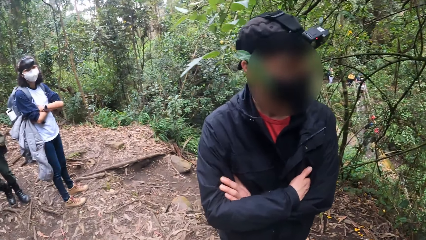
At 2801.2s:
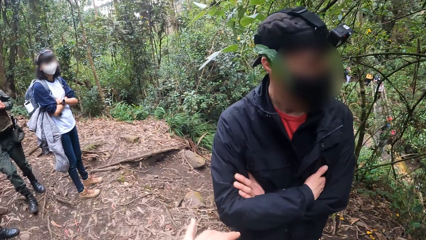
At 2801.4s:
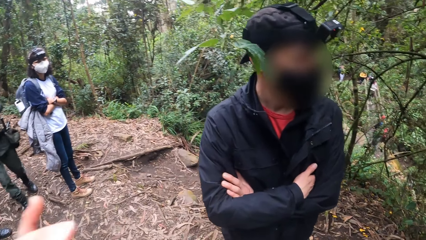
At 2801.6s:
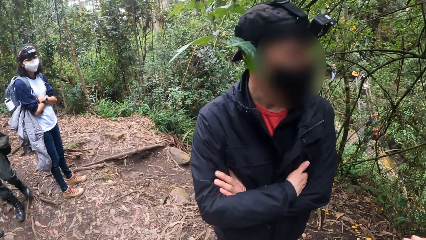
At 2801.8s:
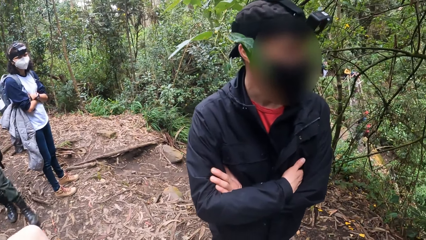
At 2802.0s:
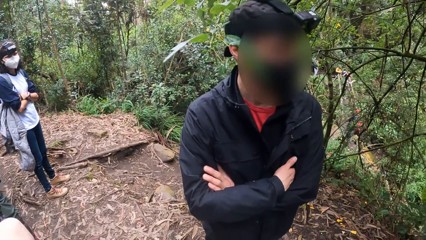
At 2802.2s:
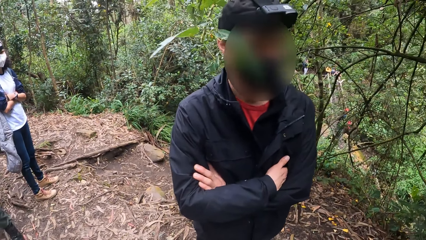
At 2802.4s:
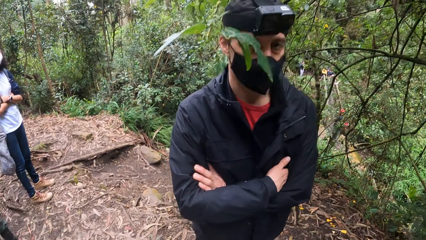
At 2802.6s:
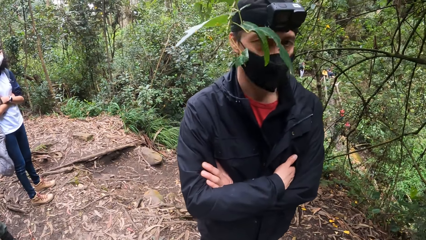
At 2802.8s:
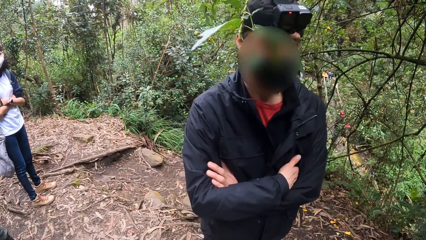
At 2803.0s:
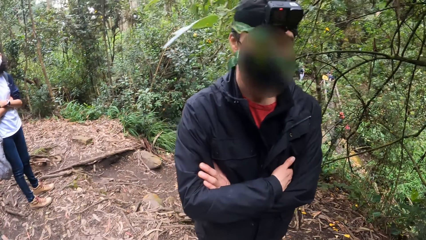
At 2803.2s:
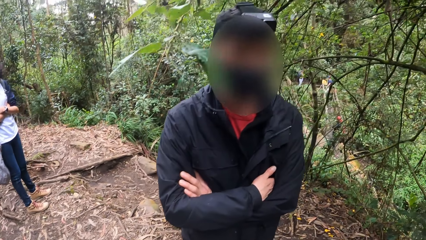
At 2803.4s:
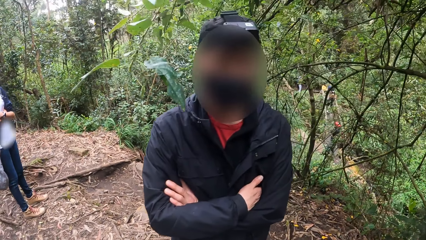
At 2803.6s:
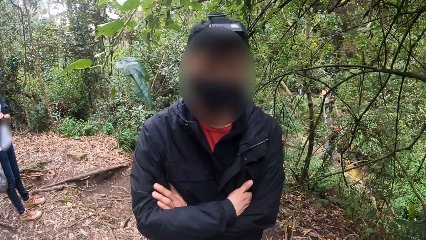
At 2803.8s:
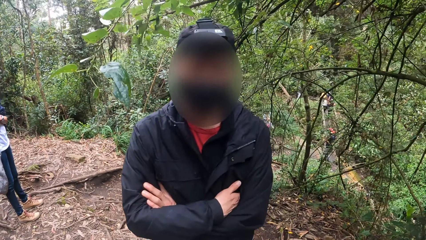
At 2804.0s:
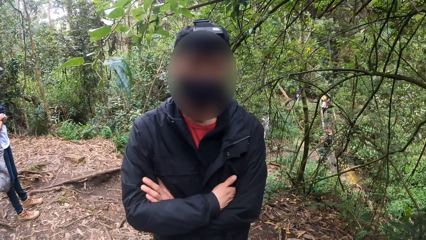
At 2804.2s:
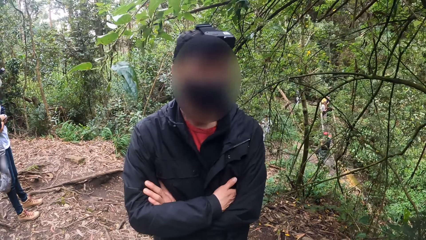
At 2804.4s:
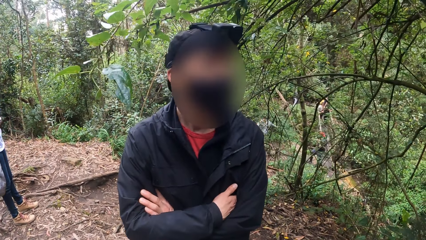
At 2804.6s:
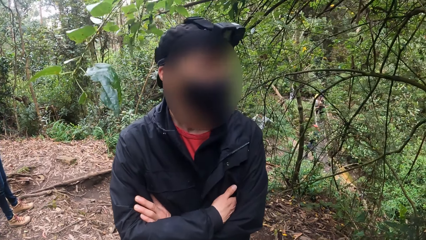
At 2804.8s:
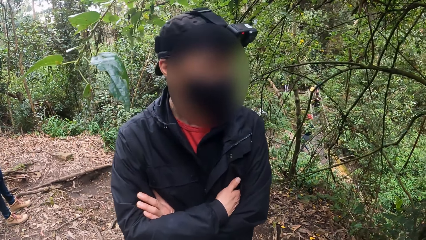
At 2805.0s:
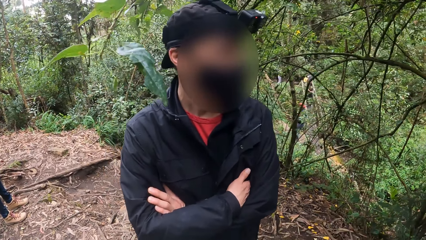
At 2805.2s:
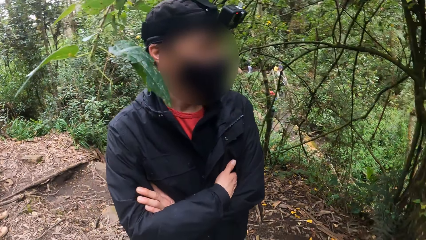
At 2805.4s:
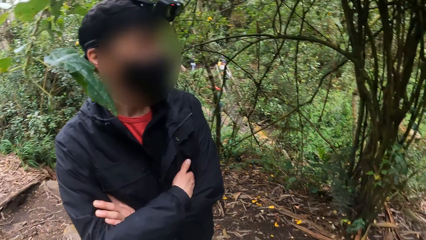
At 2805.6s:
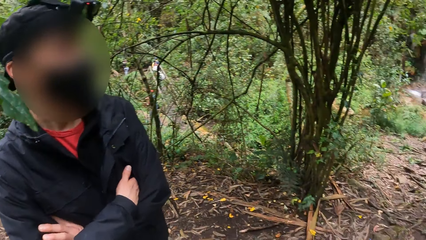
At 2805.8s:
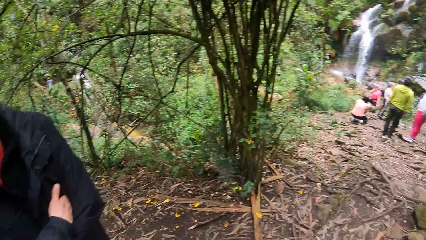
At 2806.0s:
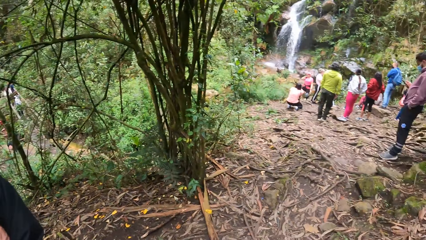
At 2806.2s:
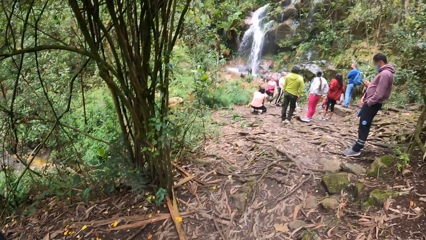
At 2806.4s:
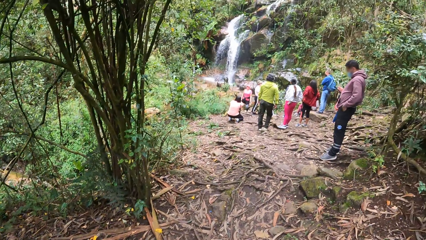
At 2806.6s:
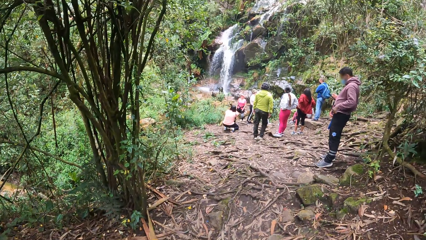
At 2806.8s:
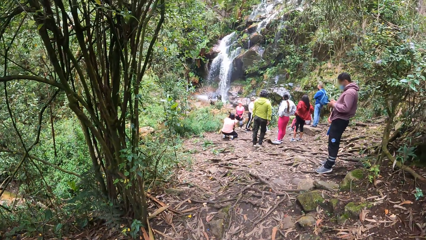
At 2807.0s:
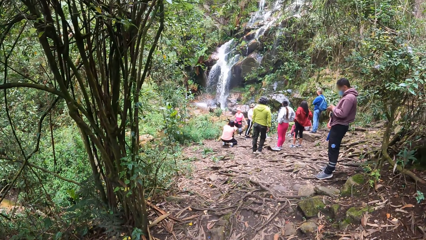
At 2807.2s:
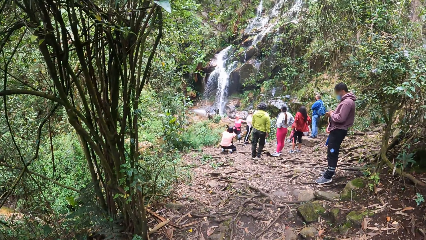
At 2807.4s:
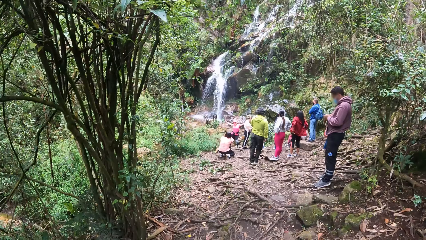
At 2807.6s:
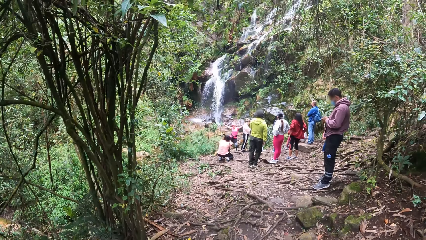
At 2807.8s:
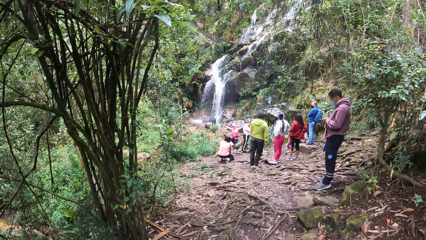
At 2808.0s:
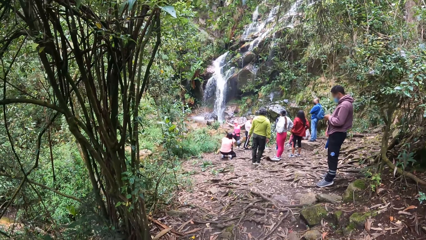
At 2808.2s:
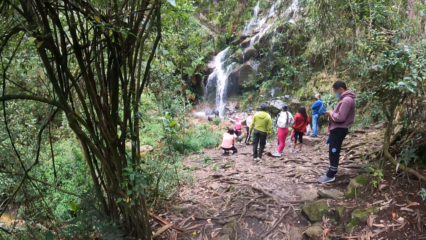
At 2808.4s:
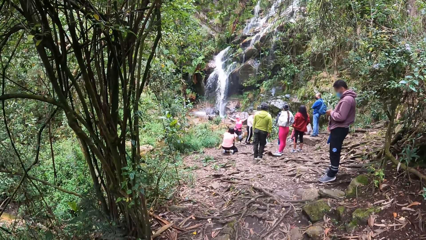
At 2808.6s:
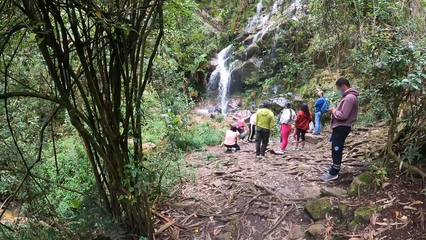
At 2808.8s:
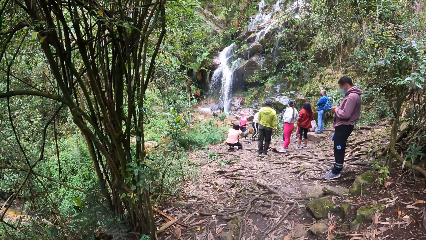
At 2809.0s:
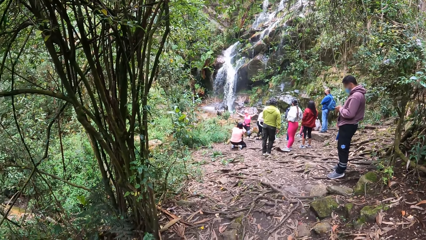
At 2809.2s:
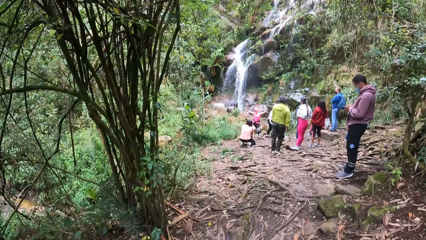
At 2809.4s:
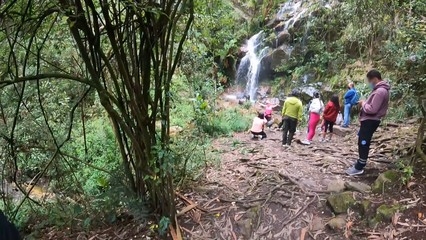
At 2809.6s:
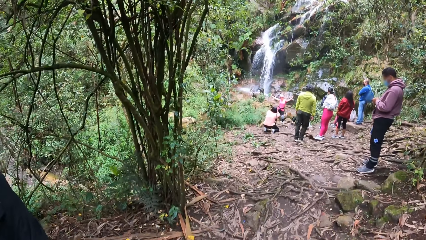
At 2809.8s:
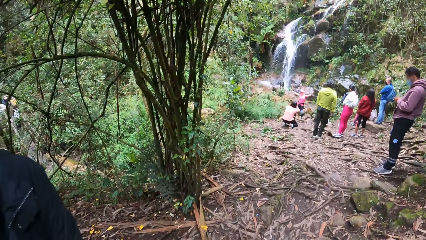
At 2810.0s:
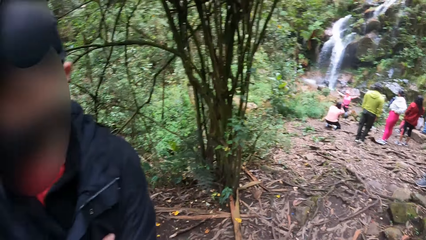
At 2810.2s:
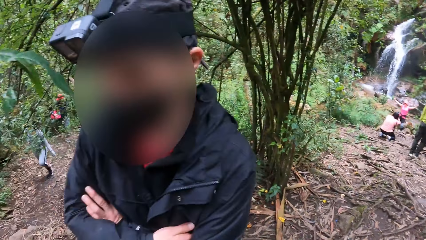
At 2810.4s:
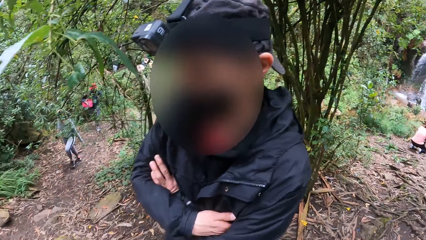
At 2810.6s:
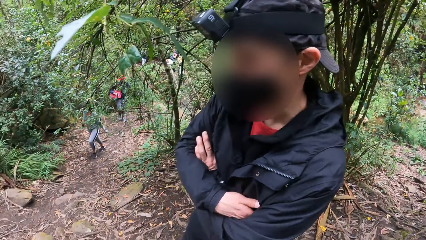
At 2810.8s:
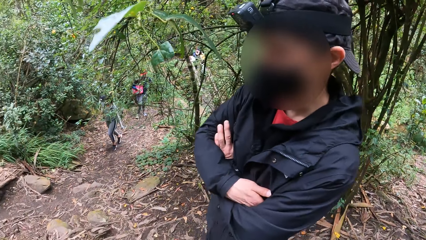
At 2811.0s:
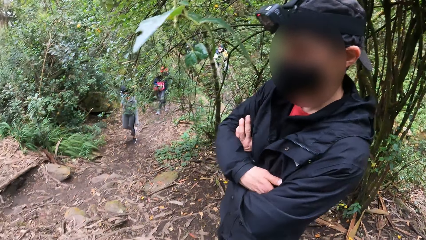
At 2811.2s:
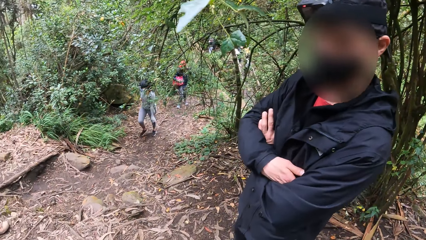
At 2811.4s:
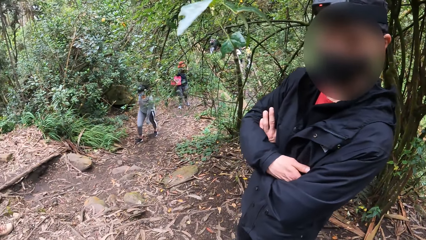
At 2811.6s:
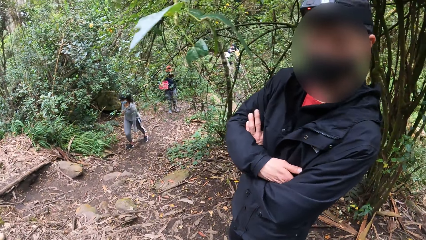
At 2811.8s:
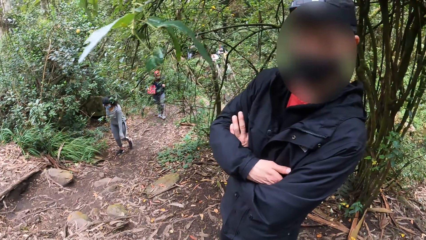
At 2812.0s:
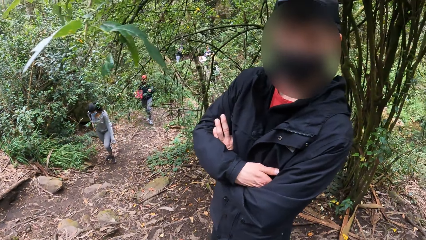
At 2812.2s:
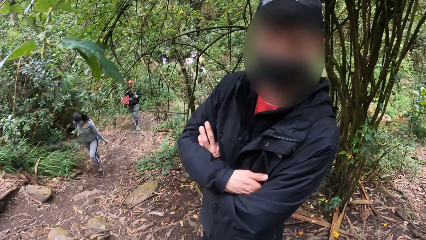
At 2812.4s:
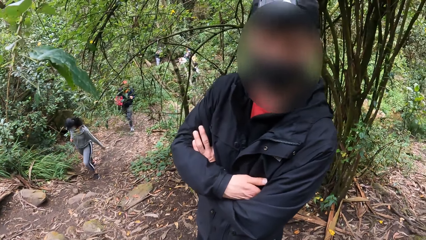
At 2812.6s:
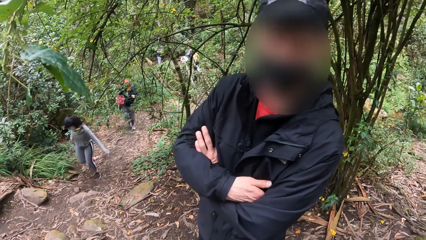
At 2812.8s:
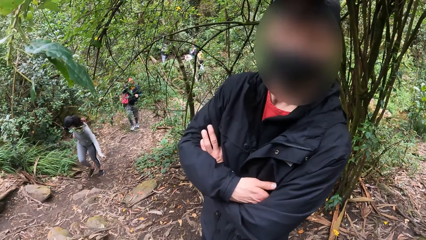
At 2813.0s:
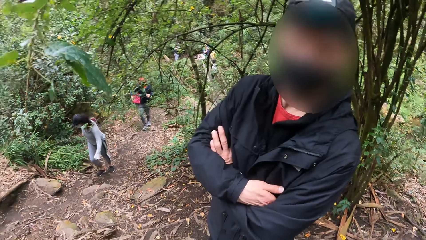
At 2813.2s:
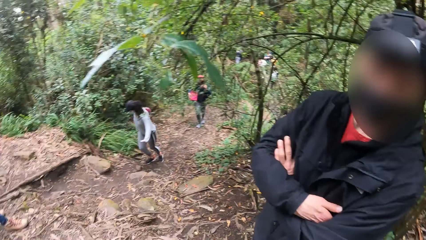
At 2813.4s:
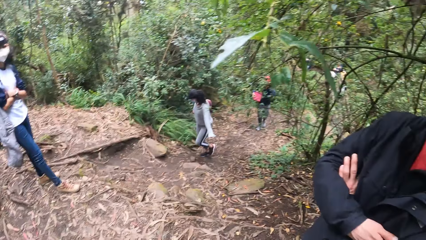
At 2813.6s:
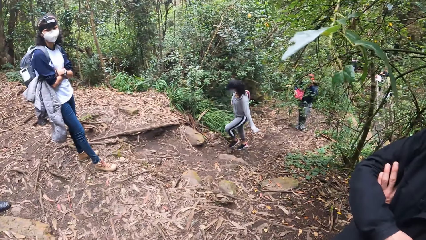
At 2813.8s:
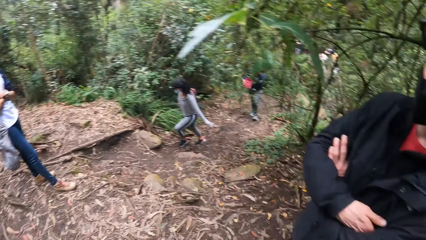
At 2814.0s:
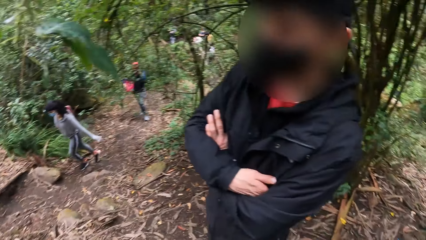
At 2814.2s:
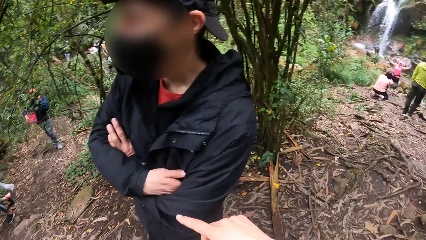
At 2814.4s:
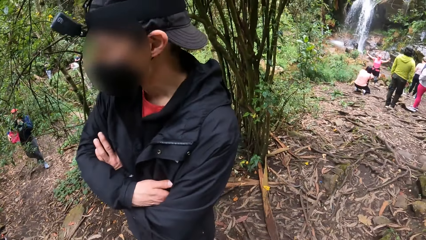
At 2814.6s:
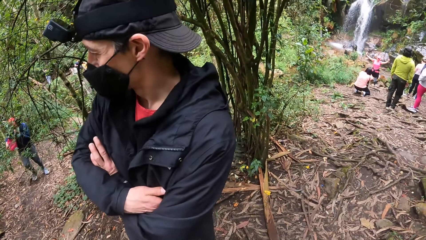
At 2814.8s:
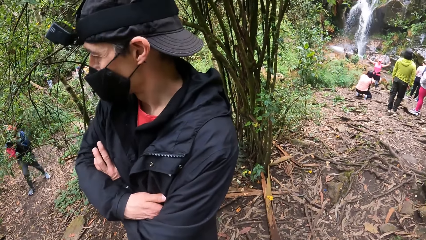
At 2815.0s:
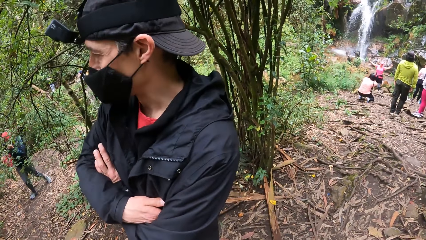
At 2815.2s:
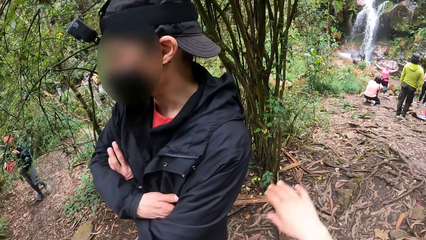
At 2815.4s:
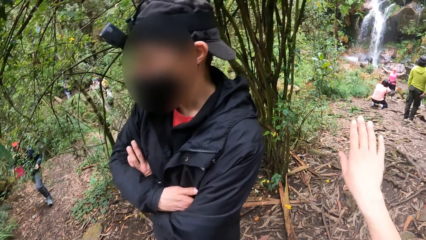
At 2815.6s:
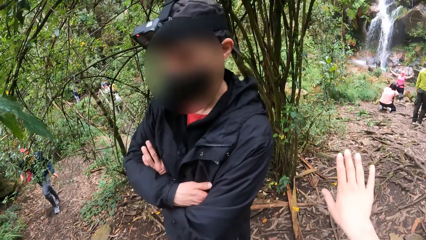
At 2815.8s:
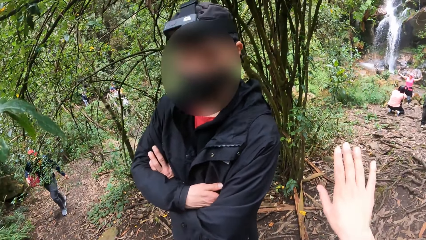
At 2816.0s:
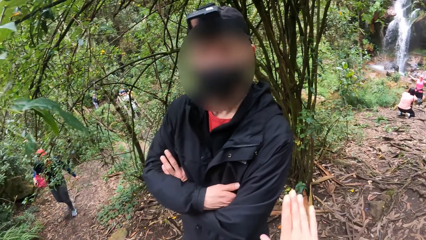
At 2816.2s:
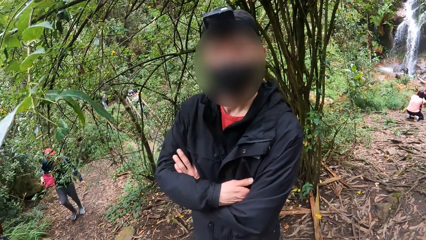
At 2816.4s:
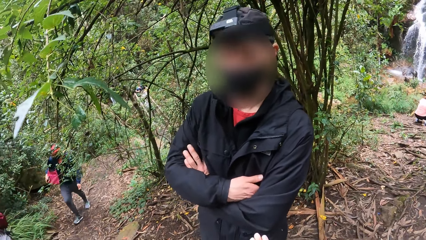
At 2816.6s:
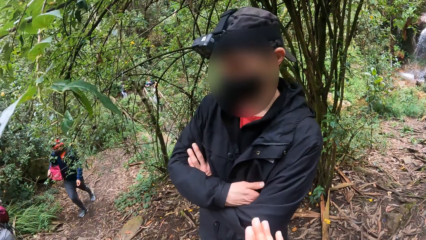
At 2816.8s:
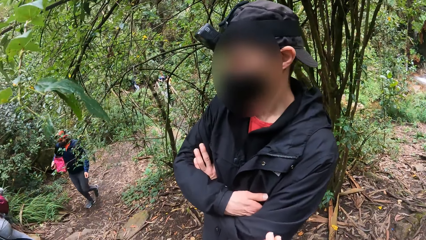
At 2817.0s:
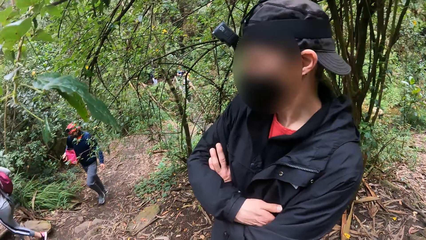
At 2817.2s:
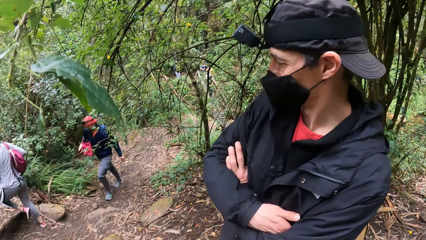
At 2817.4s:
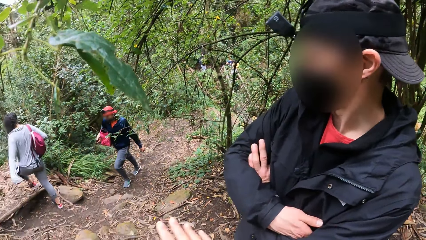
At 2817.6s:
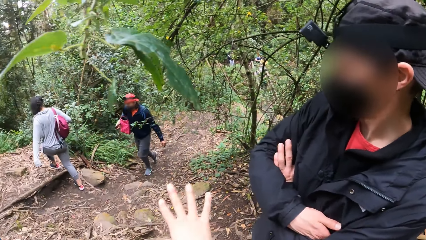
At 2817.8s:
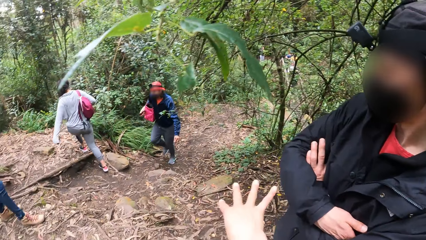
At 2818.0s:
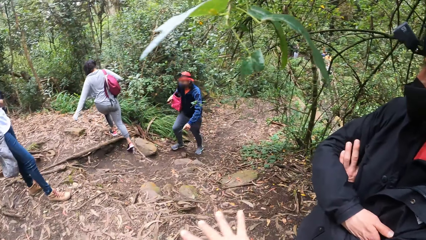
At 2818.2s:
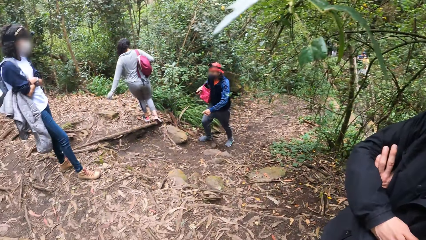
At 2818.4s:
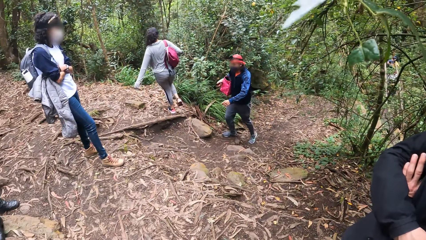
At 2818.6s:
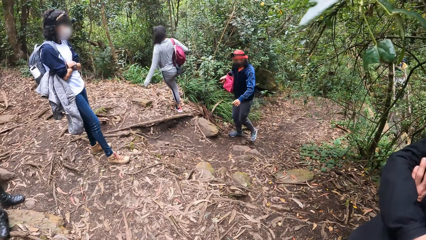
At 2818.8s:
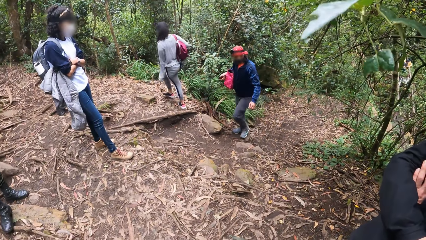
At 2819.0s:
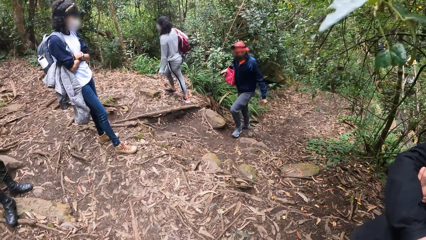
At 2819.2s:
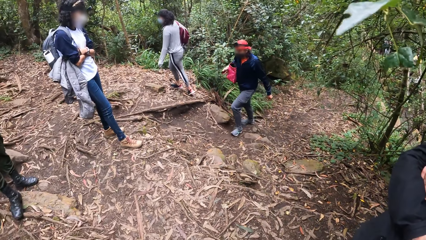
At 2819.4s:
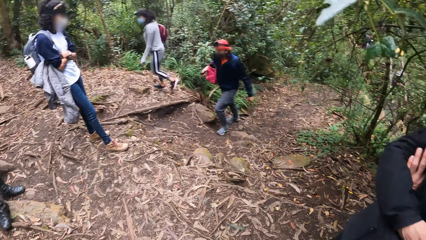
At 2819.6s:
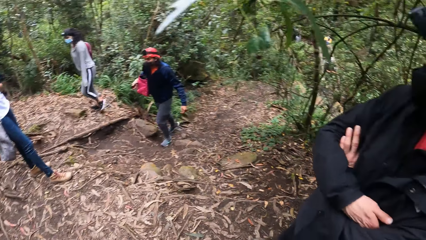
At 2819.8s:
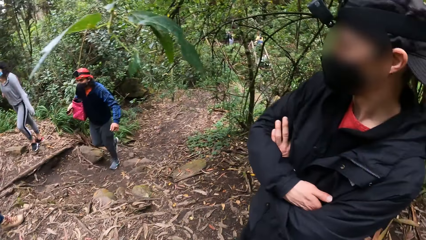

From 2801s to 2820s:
The camera wearer points using a finger. They move the hand.
